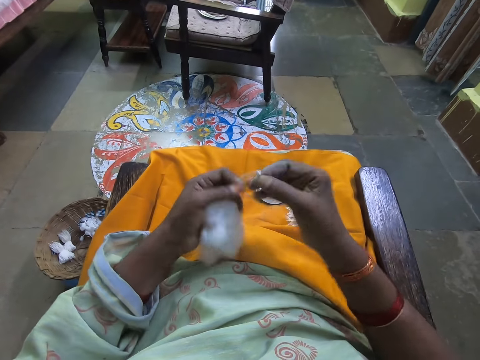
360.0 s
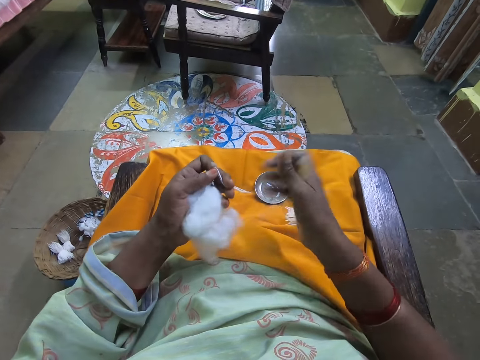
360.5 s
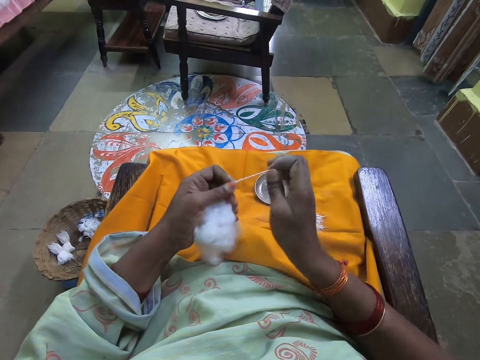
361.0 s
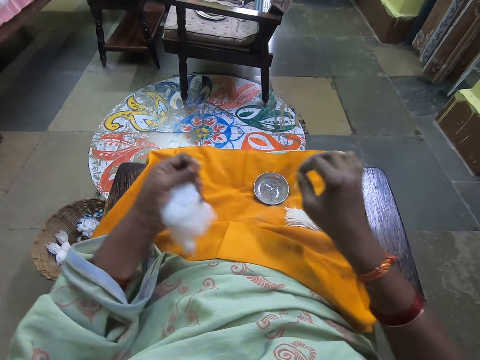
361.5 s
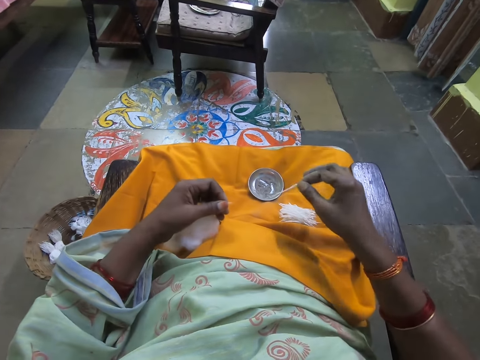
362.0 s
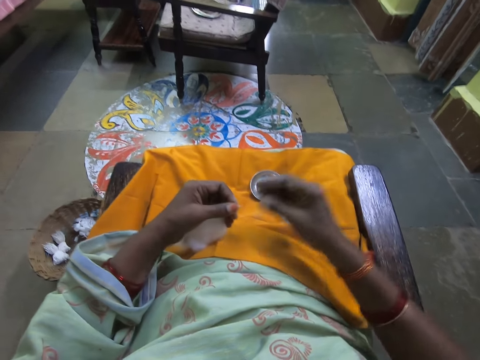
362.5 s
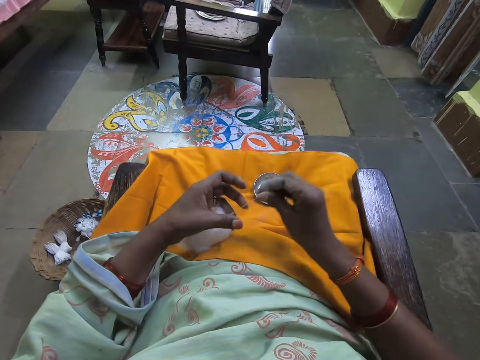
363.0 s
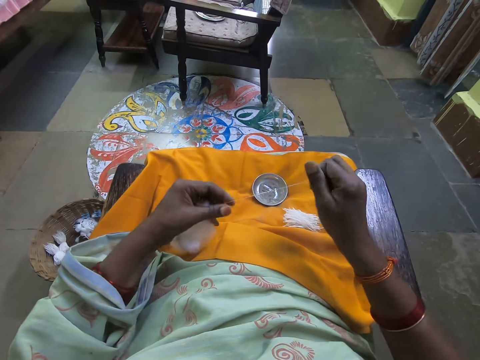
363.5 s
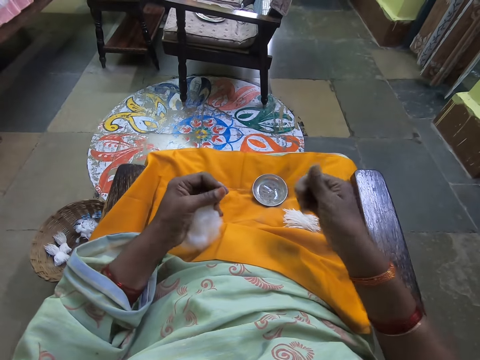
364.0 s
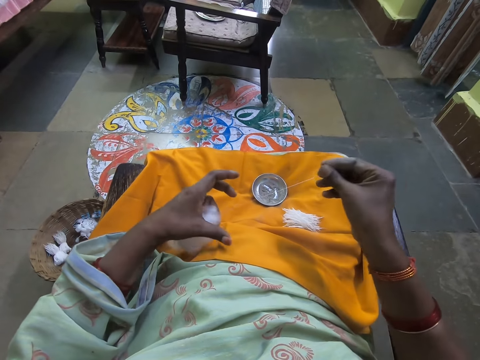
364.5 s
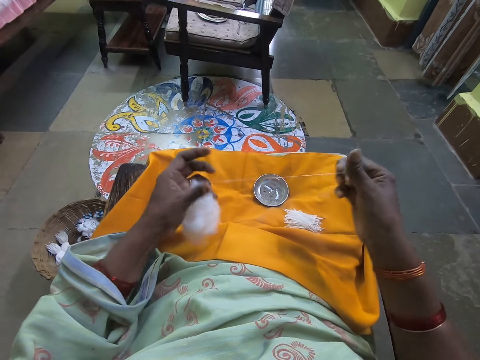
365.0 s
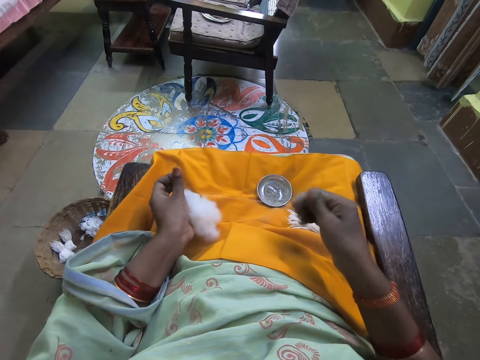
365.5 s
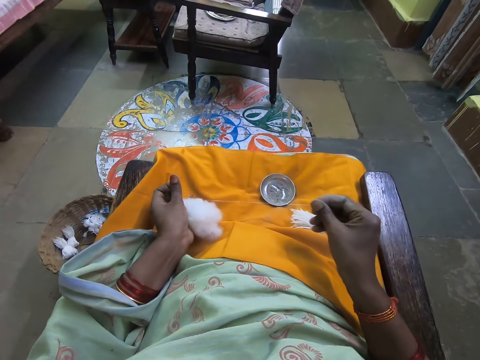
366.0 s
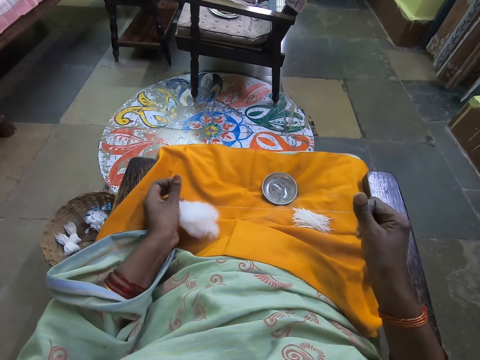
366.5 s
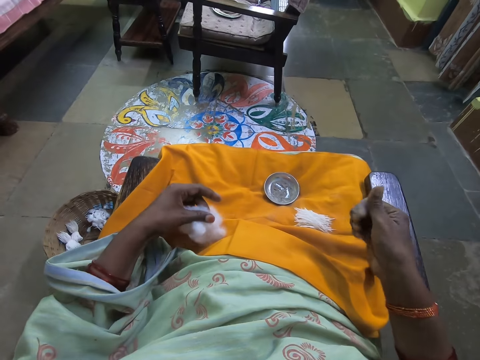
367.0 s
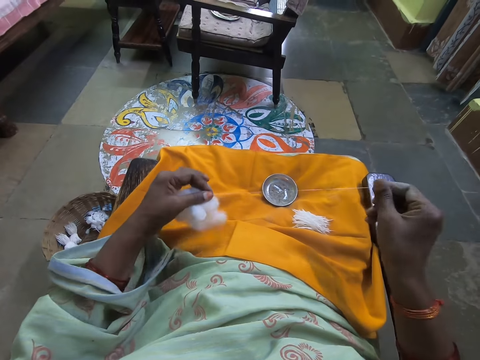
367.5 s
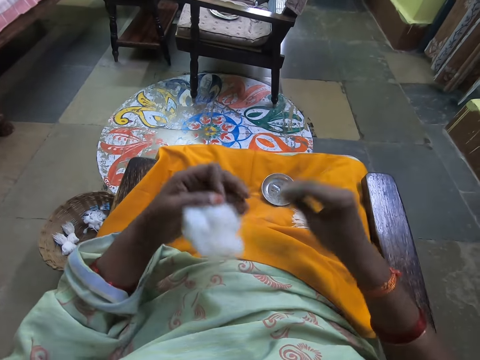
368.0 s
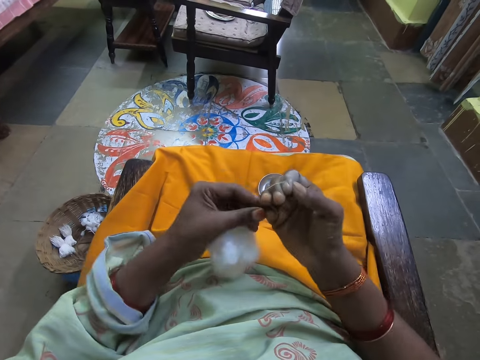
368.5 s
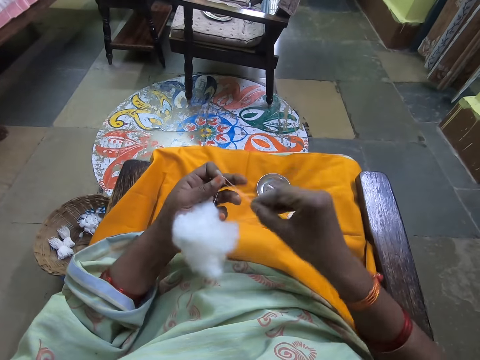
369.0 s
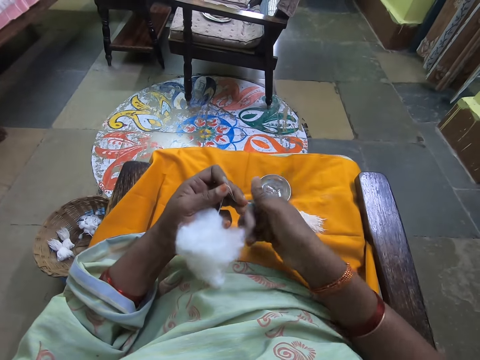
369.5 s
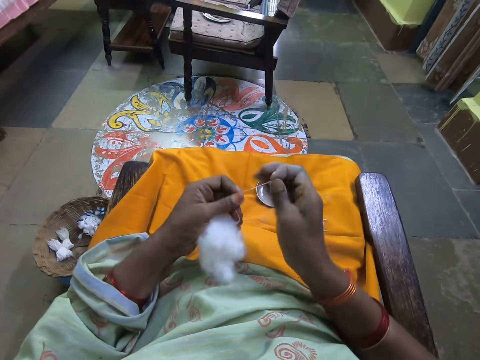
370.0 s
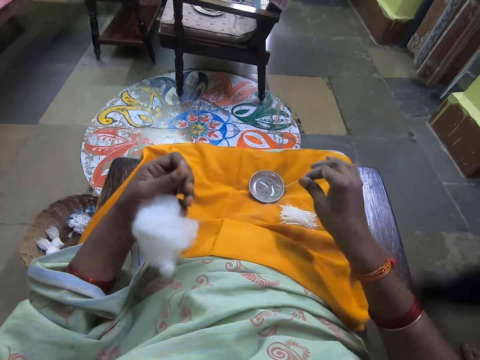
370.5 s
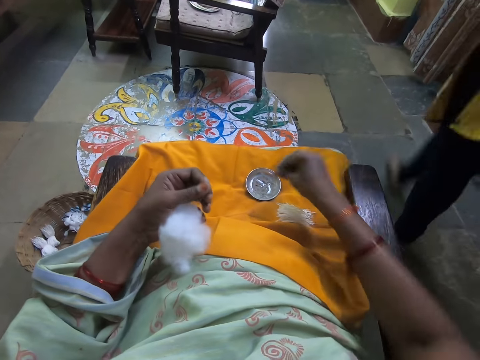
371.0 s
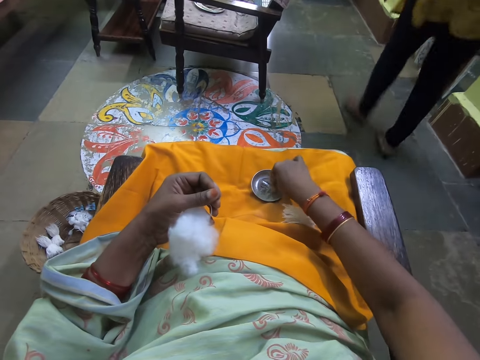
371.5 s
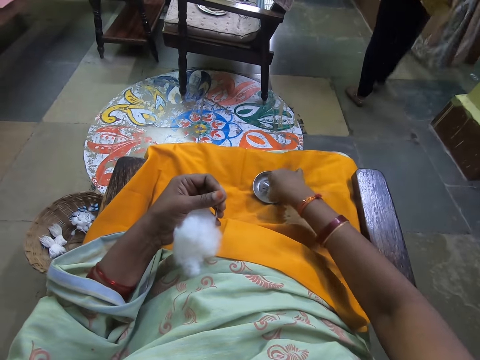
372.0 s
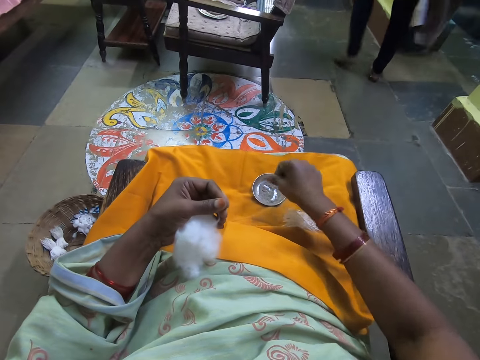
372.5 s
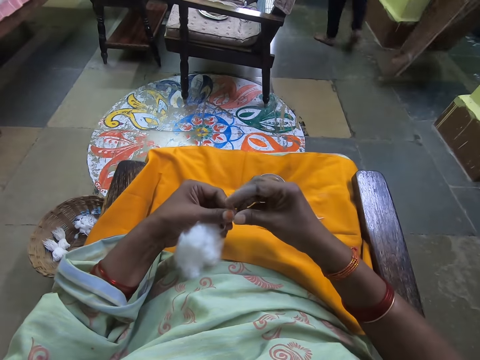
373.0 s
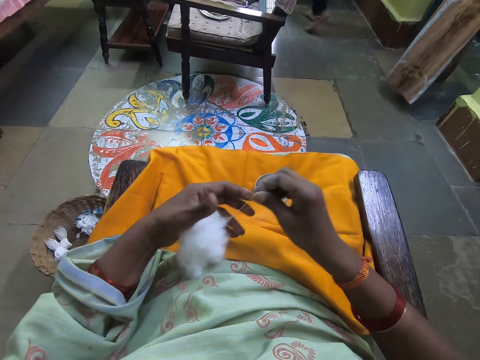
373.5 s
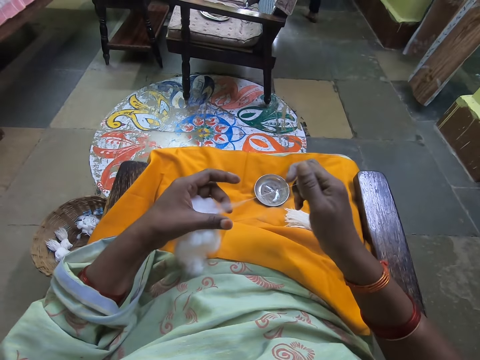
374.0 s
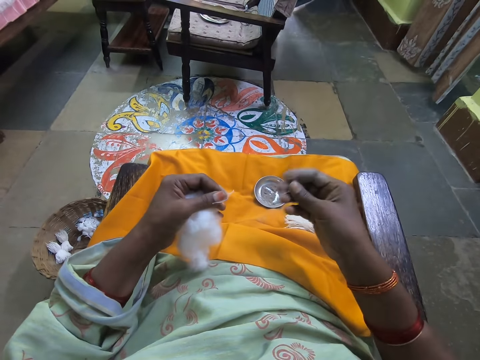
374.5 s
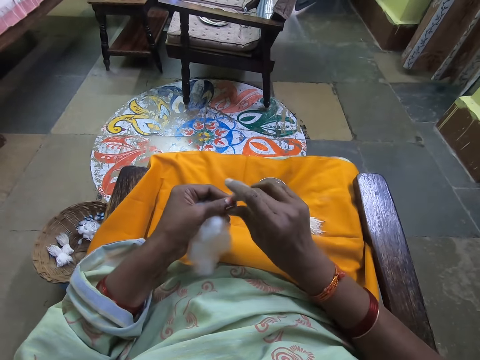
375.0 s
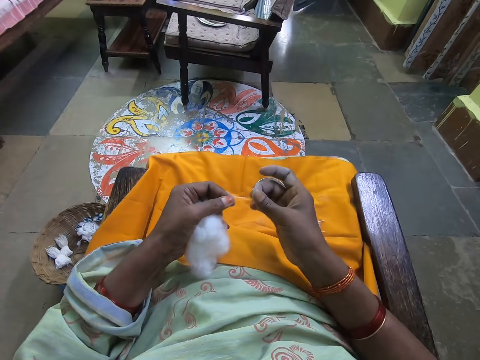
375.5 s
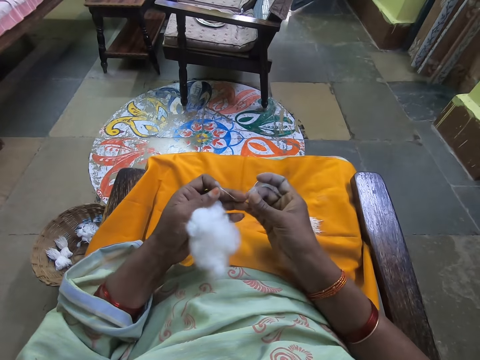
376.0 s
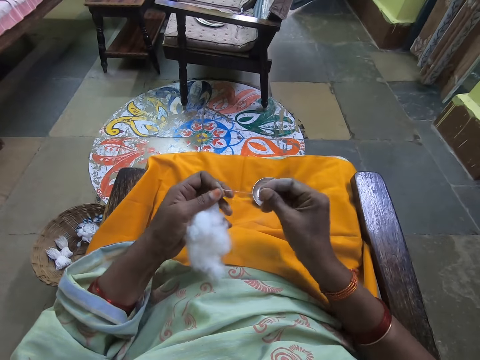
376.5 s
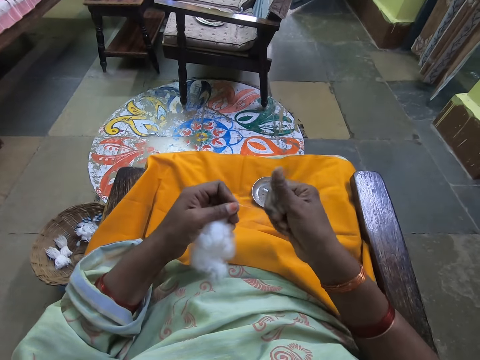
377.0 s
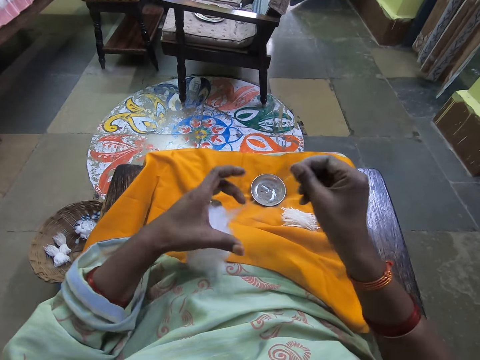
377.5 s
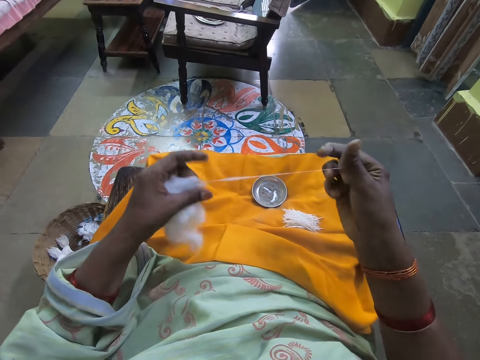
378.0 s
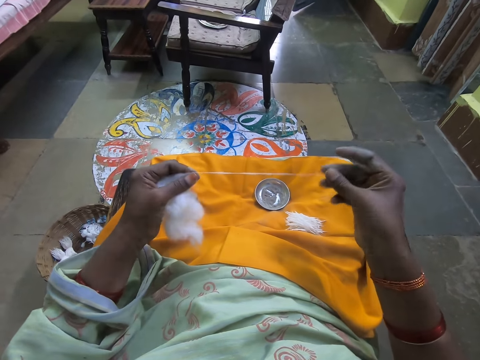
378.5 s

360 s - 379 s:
The camera wearer holds the cotton fiber with her left hand. She cuts the cotton fiber with her hand. She puts the cotton fiber on her lap. She pulls the cotton fiber with her hand. She rolls the cotton fiber on her hand. She holds the cotton fiber with her left hand. She cuts the cotton fiber with her hand. She puts the cotton fiber on her lap. A woman walks around the house. The camera wearer touches something on her lap. She pulls the cotton fiber with her hand.

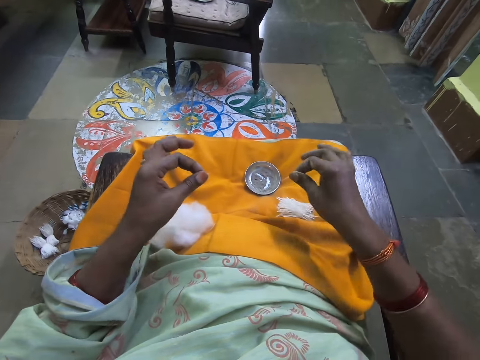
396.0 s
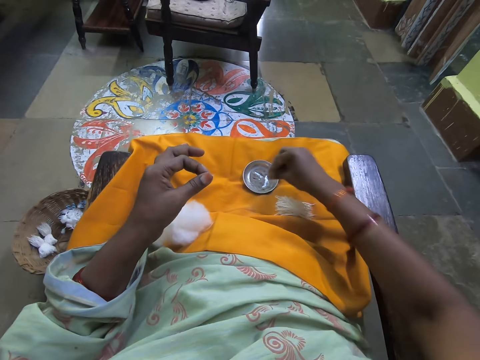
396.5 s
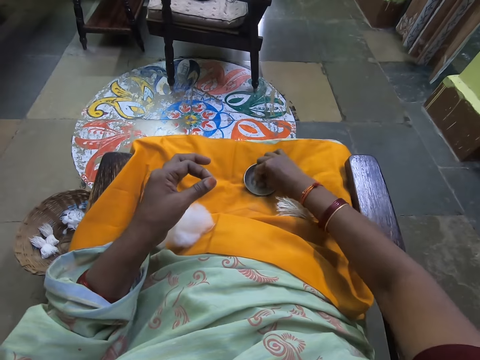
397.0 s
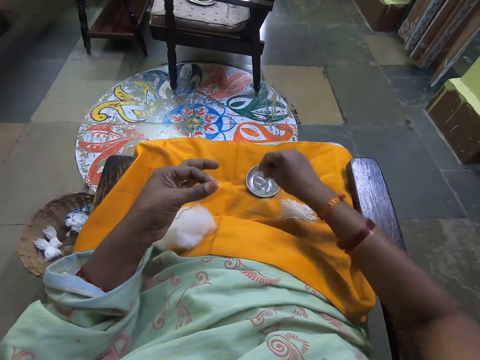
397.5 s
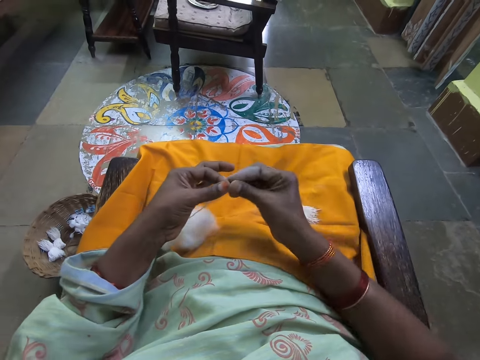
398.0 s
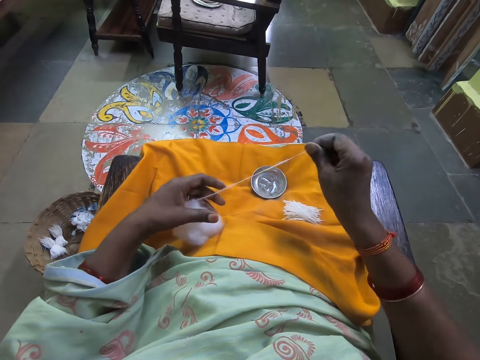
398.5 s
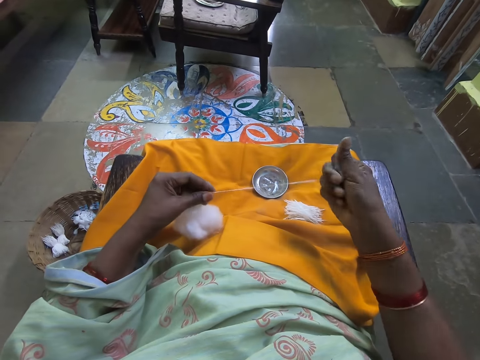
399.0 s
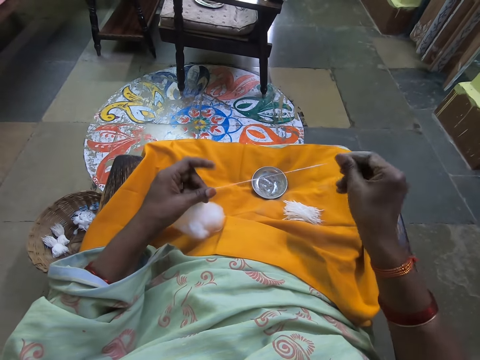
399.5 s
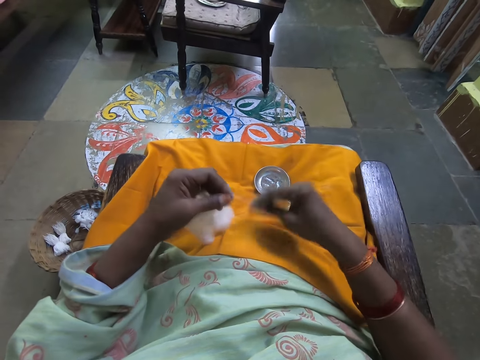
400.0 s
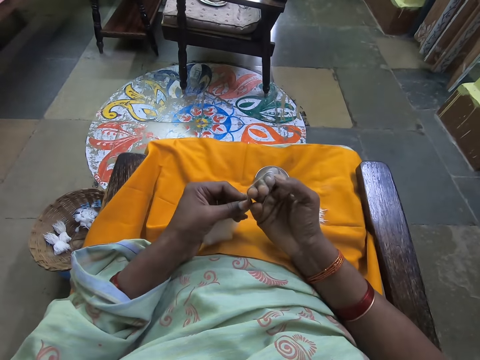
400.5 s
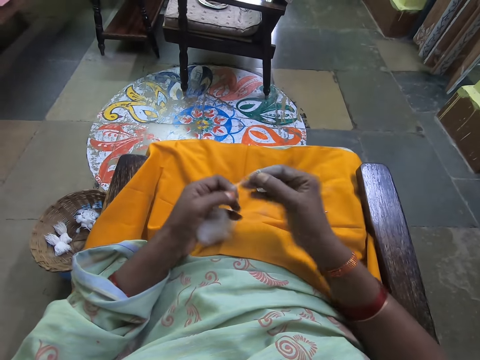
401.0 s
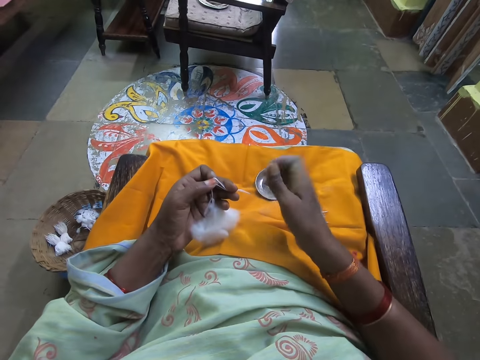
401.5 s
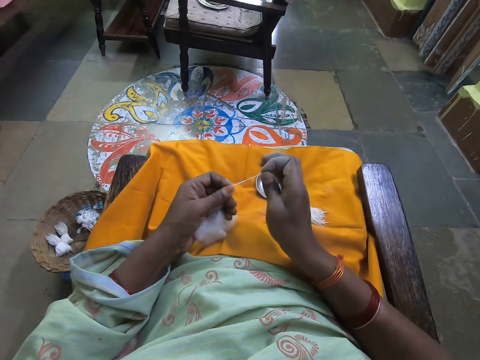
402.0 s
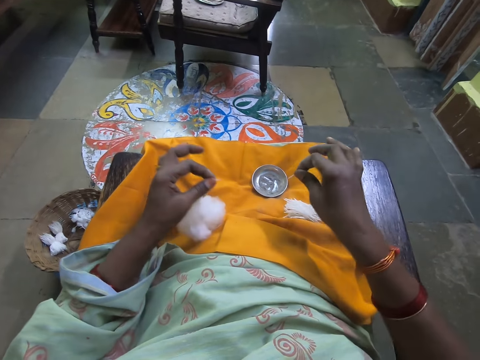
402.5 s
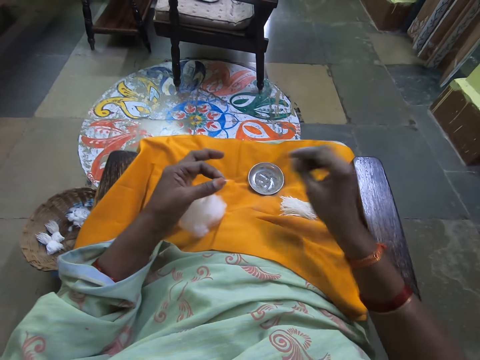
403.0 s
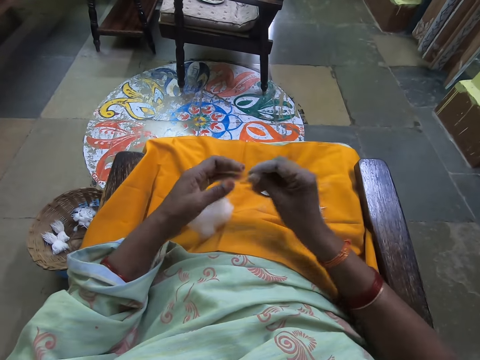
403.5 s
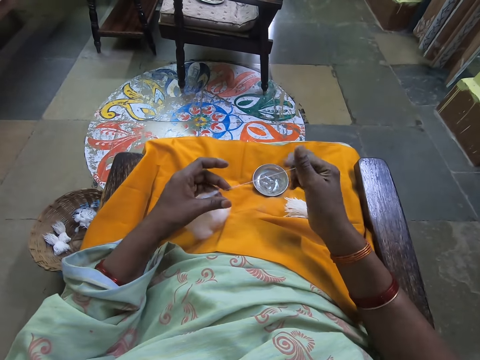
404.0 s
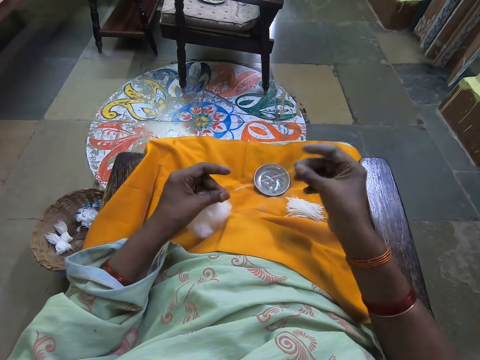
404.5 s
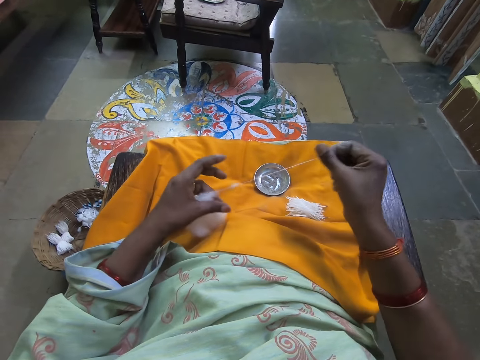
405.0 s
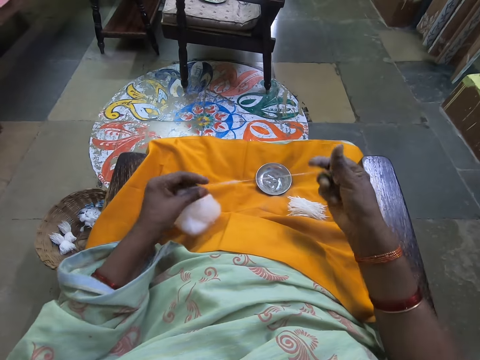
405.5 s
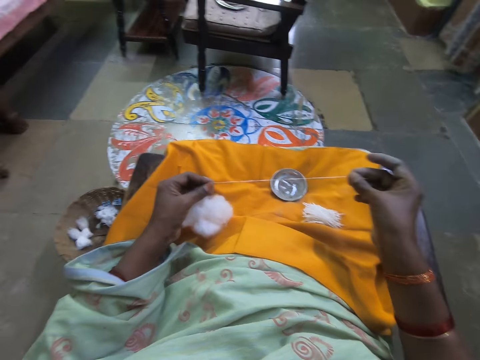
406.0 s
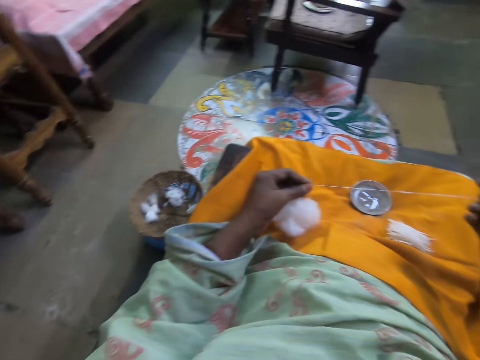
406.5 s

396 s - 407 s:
The camera wearer cuts the cotton fiber with her hand. She puts the cotton fiber on her lap. She touches something on her lap. She pulls the cotton fiber with her hand. She rolls the cotton fiber on her hand. She holds the cotton fiber with her left hand. She cuts the cotton fiber with her hand. She puts the cotton fiber on her lap. She pulls the cotton fiber with her hand.
